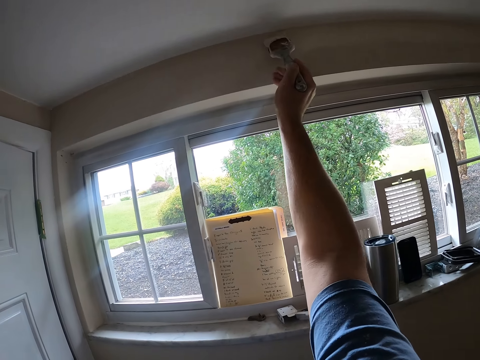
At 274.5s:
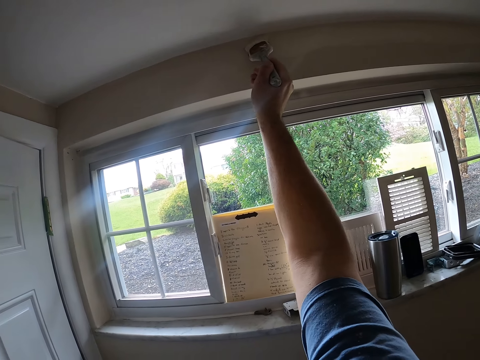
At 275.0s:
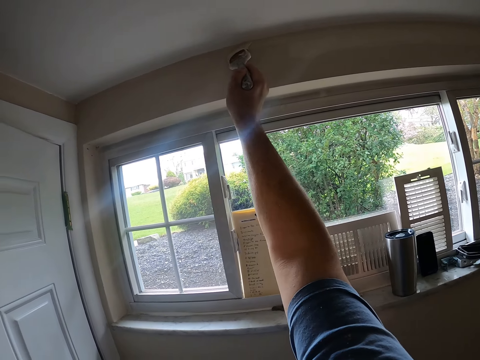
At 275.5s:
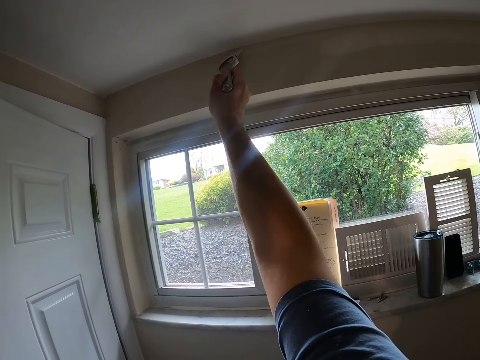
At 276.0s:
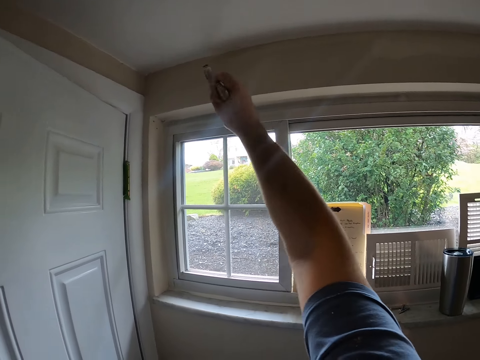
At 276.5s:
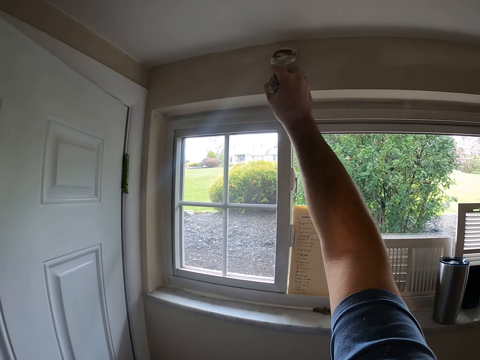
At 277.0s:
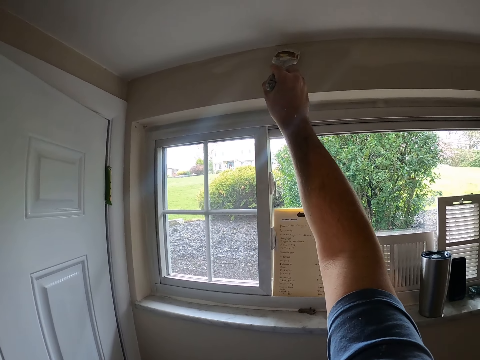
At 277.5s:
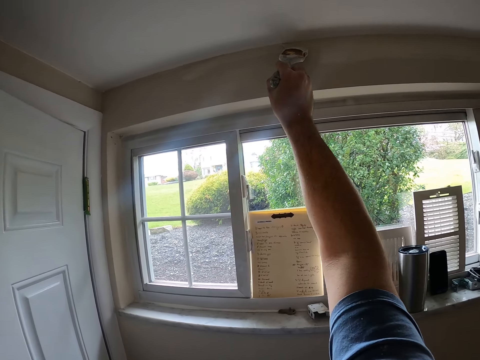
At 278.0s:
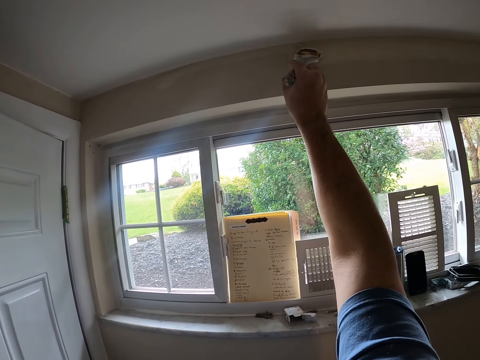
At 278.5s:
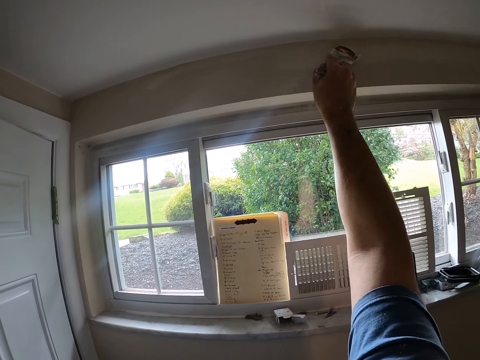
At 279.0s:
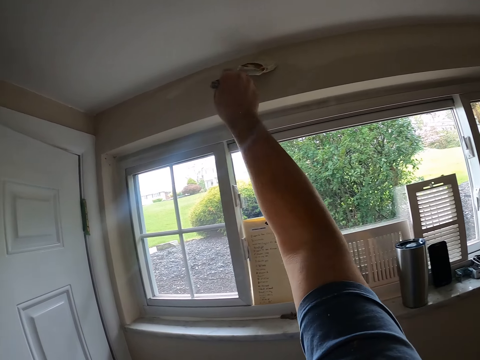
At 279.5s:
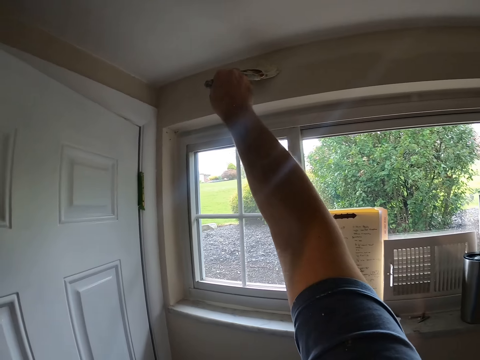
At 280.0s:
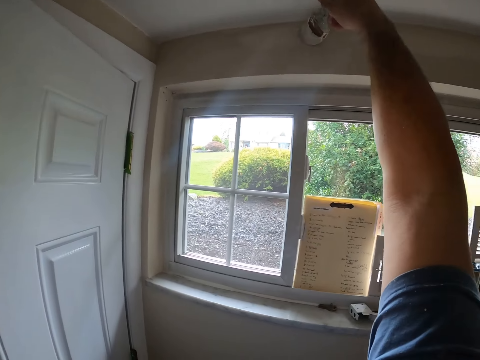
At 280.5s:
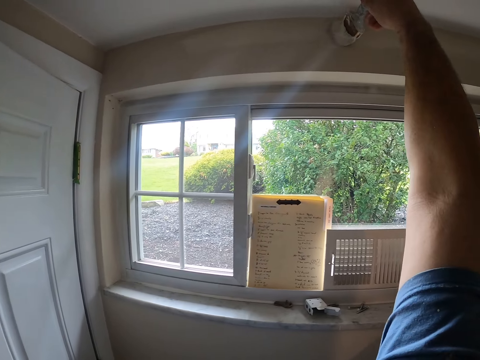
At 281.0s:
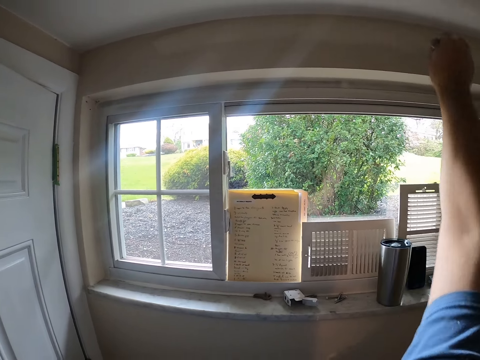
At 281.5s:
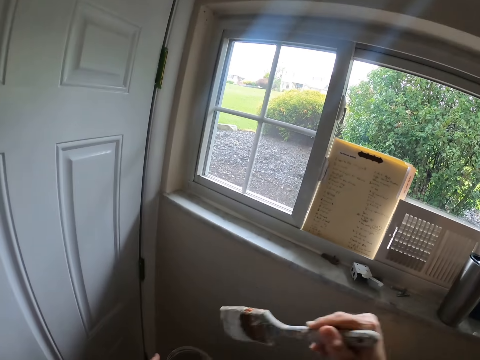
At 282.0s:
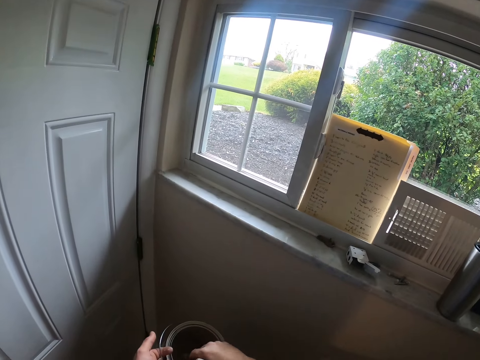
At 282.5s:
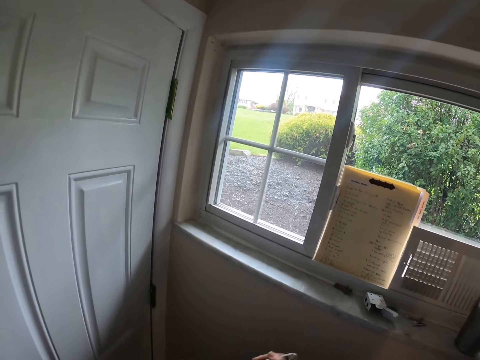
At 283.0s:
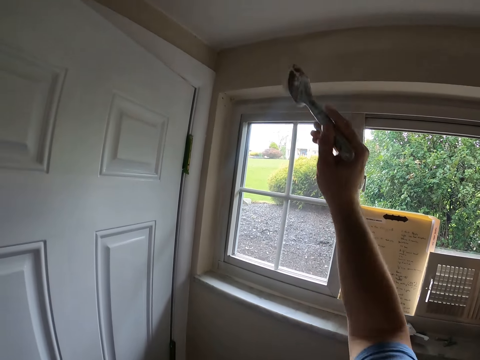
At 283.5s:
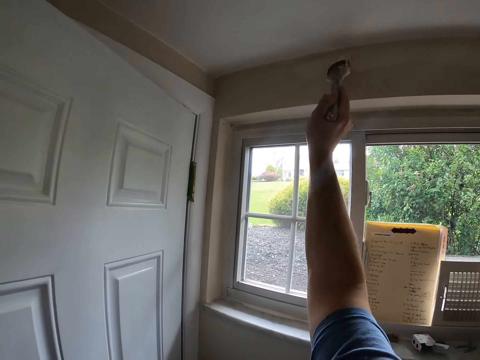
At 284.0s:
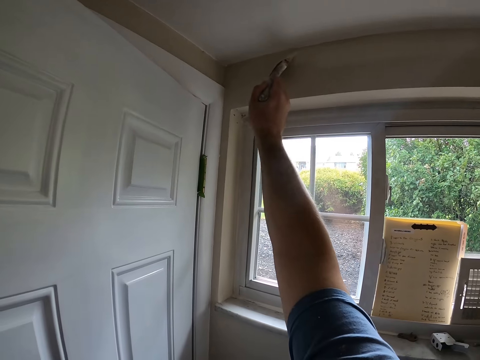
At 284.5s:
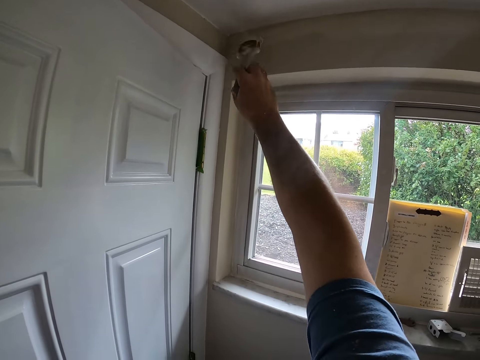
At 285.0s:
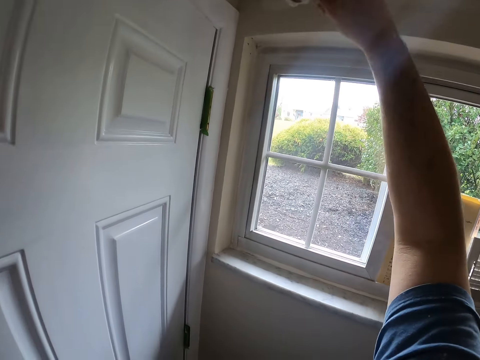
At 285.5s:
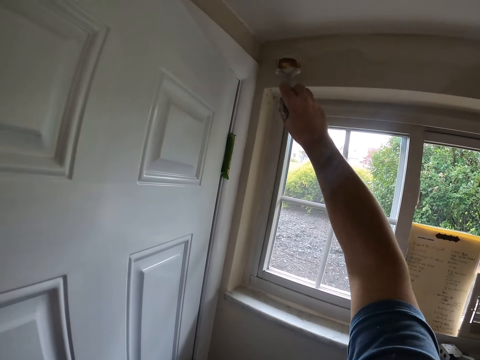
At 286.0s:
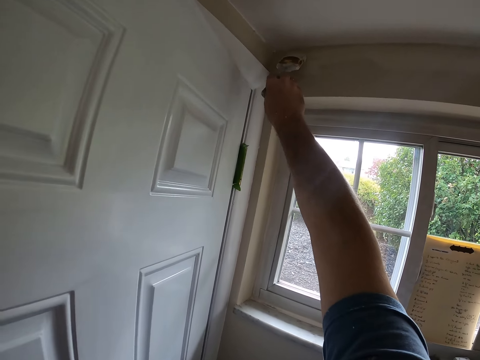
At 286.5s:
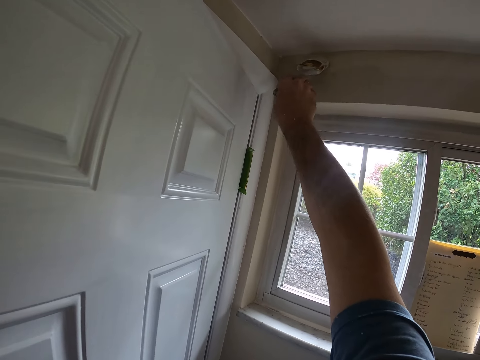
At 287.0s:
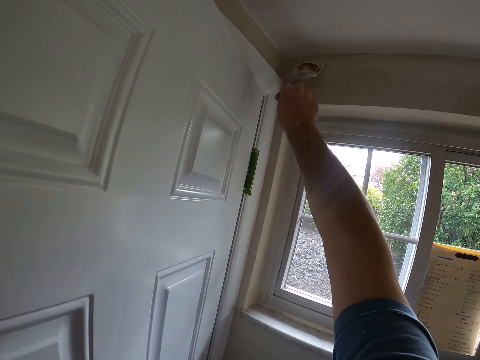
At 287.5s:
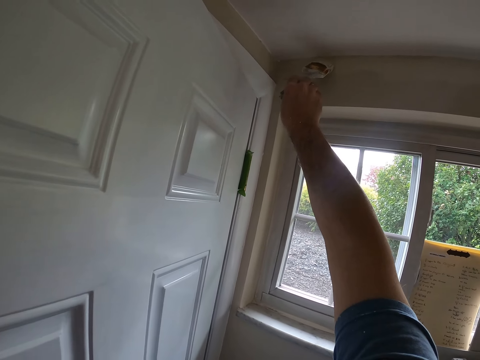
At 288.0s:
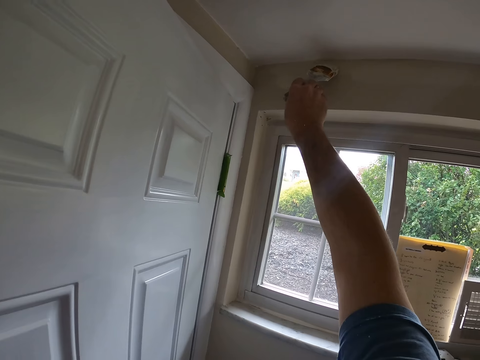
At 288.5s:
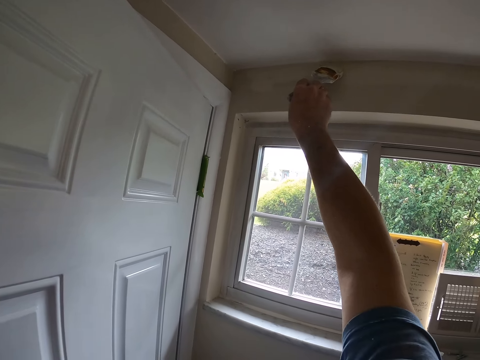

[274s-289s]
The camera wearer paints the wall of the room with the paint brush. They dip the paint brush into the paint bucket. They paint the wall of the room with the paint brush.

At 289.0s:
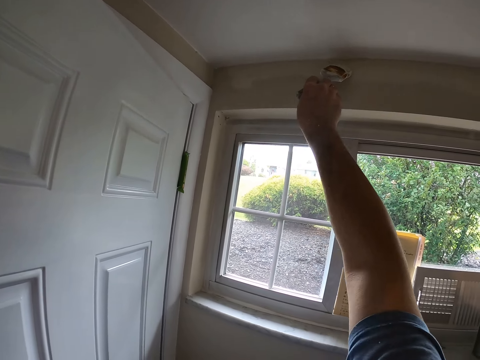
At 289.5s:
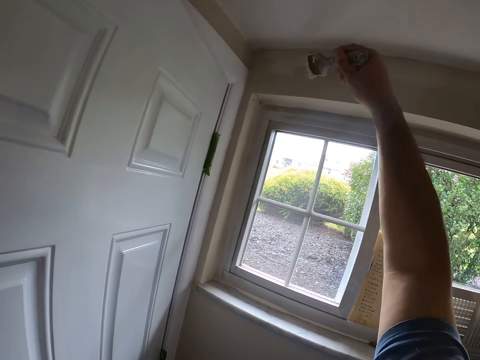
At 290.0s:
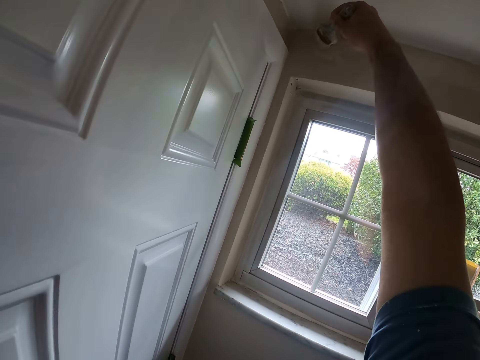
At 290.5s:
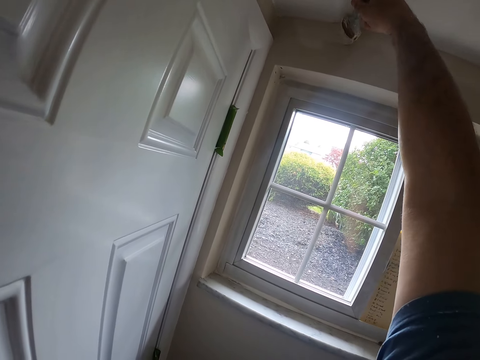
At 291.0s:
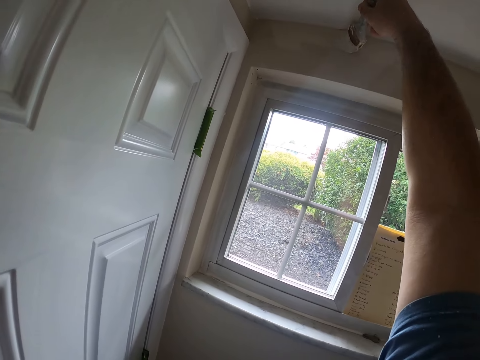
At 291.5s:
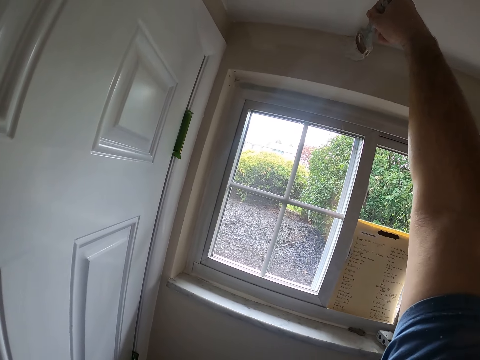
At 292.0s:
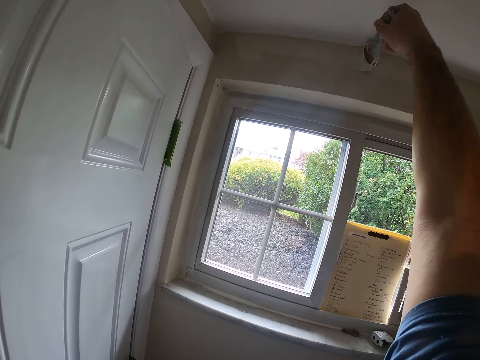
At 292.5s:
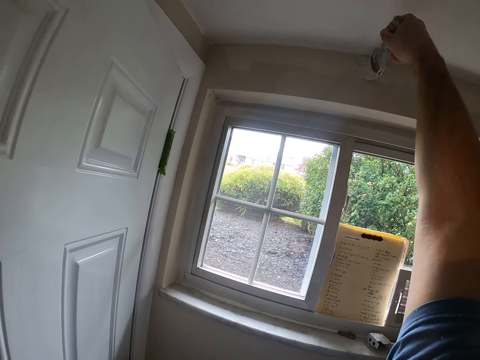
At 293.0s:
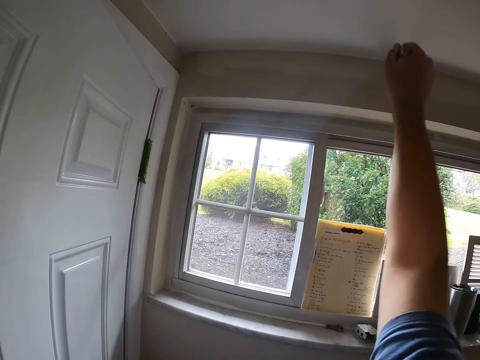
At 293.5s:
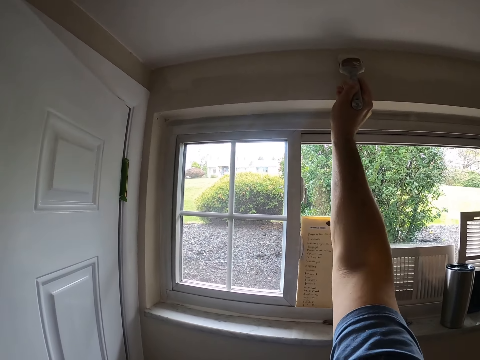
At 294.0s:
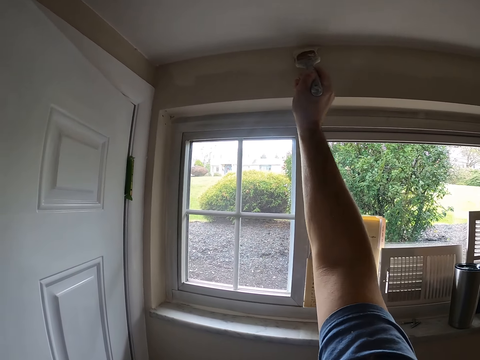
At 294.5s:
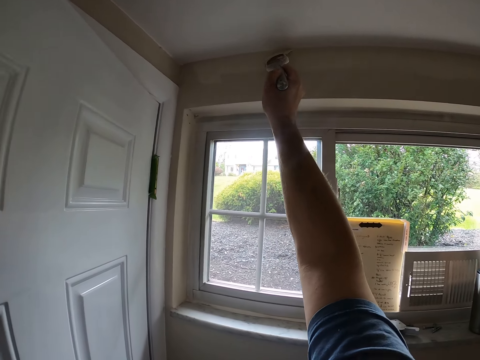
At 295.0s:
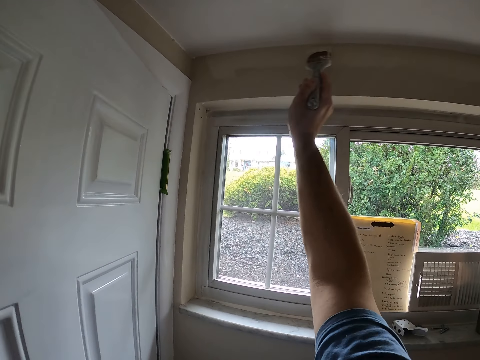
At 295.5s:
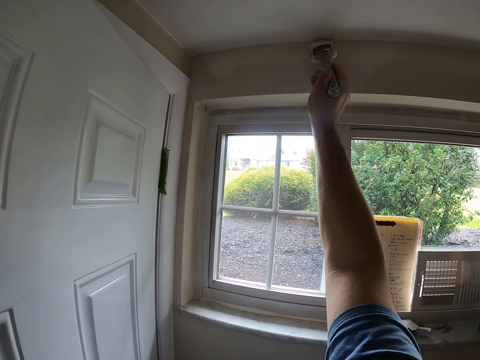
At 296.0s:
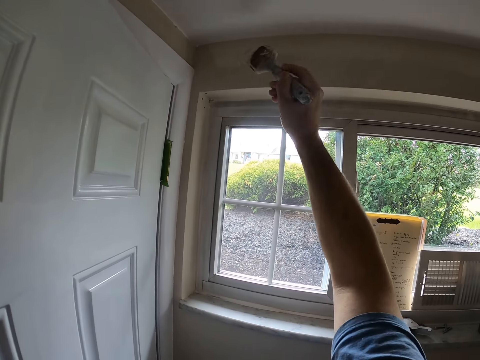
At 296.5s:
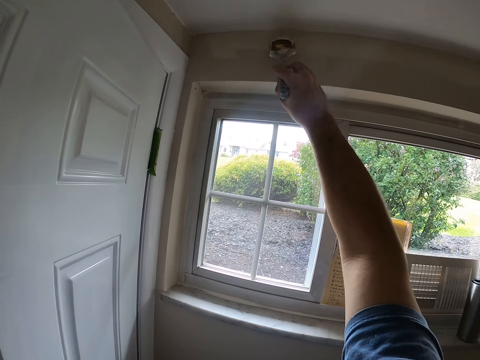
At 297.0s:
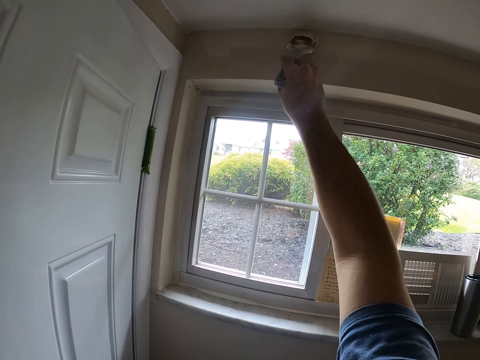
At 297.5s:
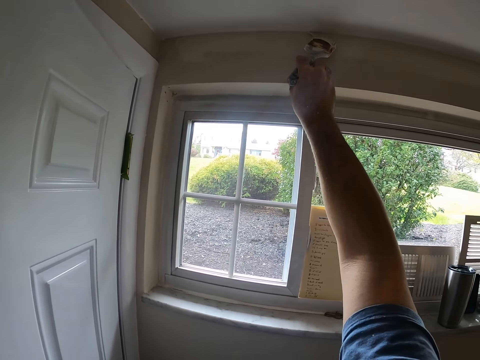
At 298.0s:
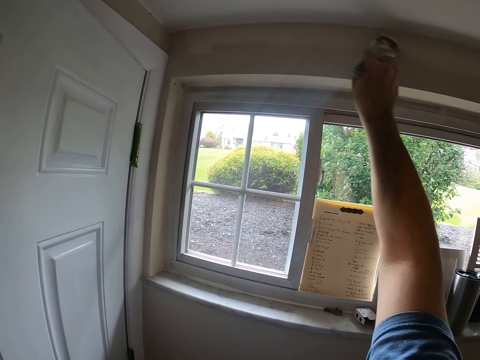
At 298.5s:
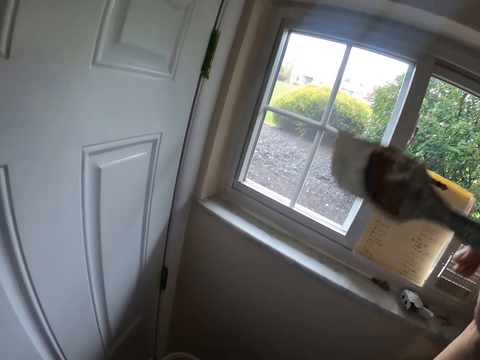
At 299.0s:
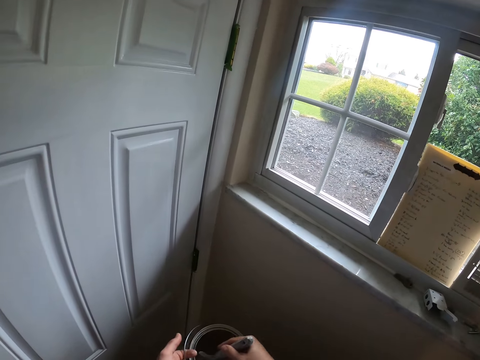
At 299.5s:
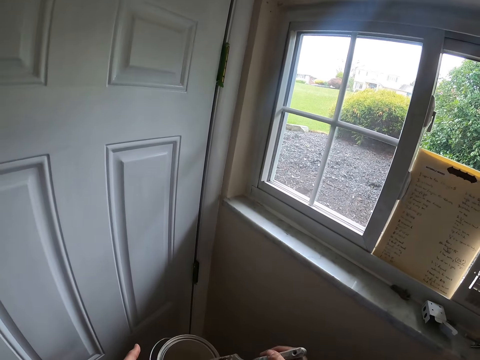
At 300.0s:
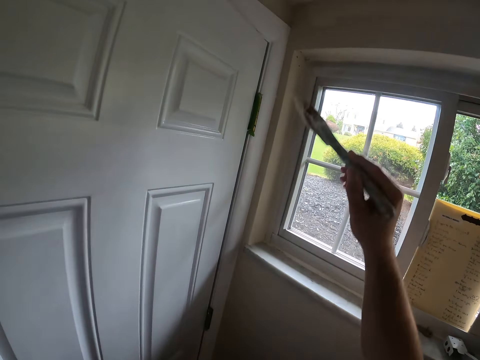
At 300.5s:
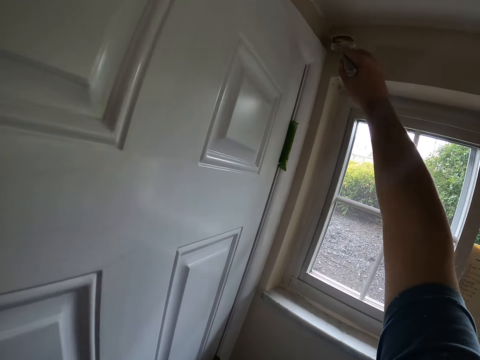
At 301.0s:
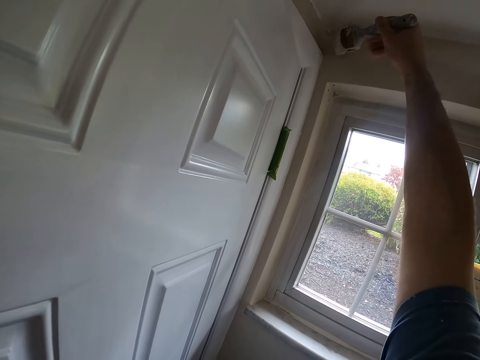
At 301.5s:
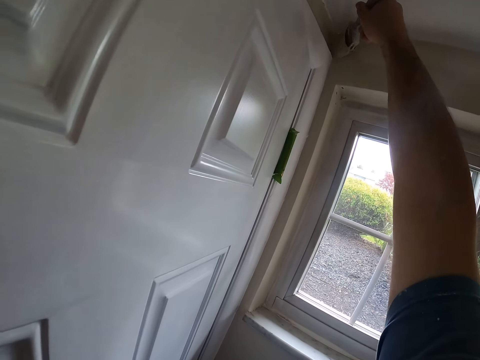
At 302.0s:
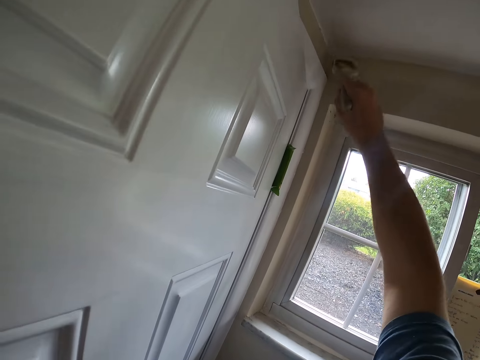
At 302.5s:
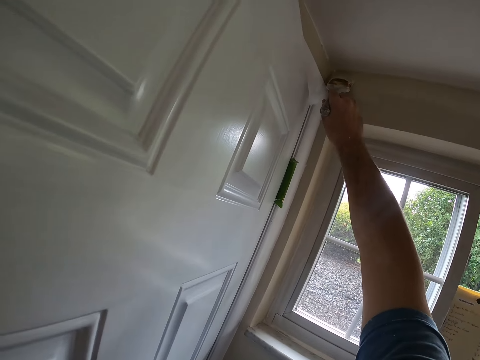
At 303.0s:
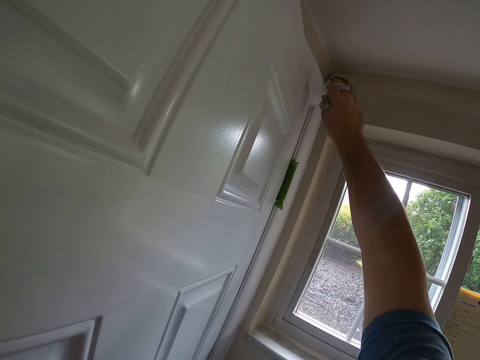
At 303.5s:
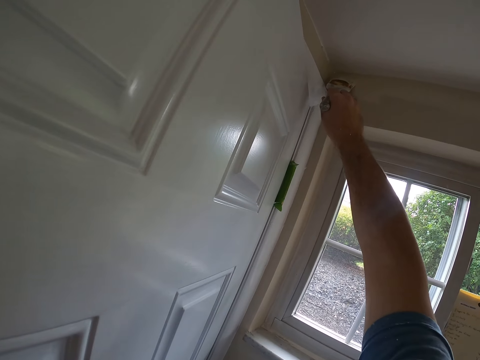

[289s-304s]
The camera wearer dips the paint brush into the paint bucket or can. They remove the paint brush from the paint can. They paint the wall of a room with the paint brush.
